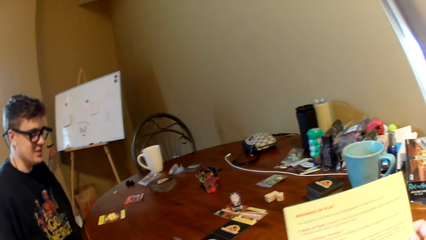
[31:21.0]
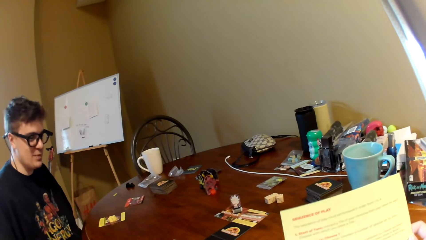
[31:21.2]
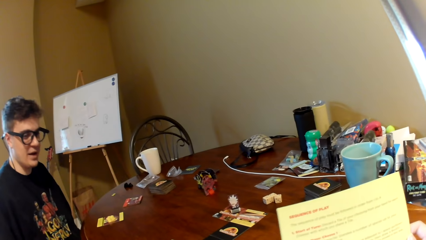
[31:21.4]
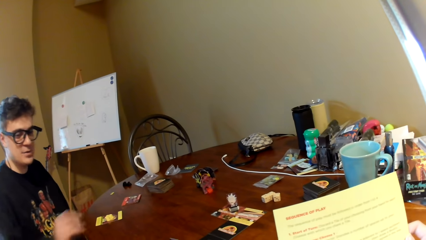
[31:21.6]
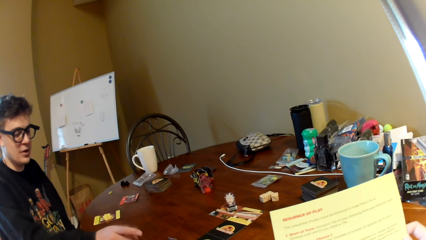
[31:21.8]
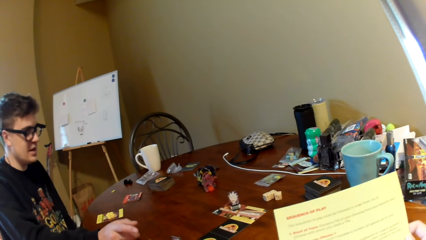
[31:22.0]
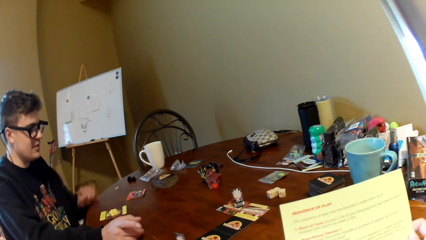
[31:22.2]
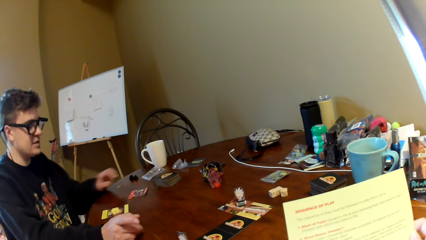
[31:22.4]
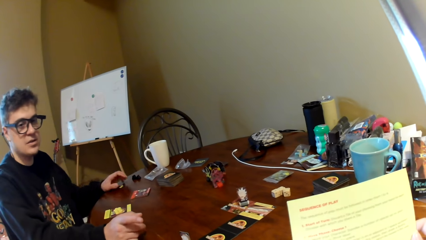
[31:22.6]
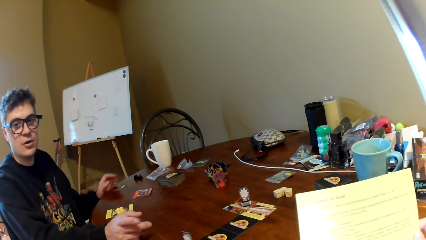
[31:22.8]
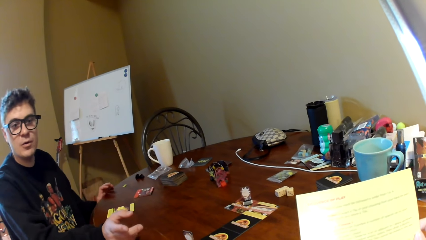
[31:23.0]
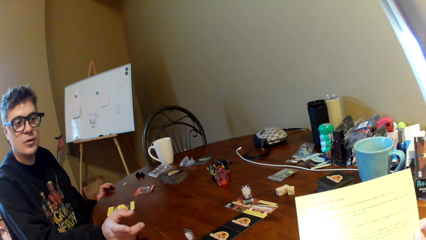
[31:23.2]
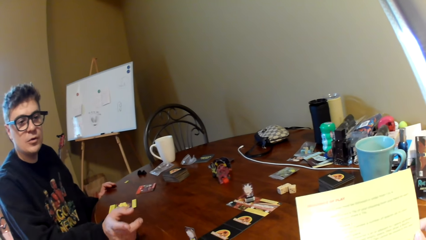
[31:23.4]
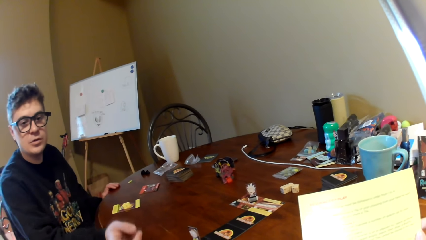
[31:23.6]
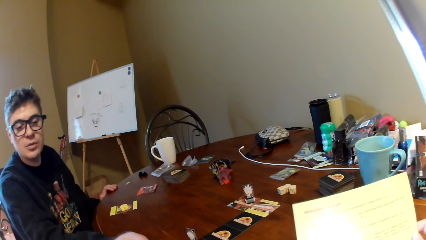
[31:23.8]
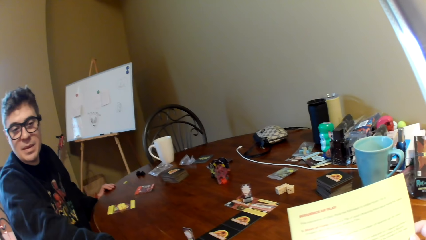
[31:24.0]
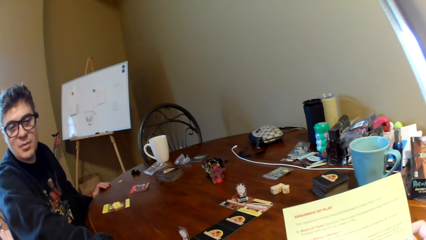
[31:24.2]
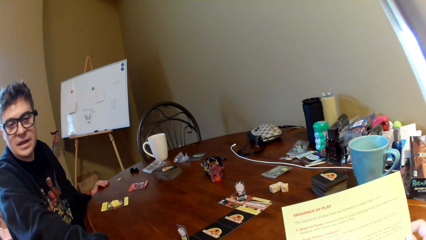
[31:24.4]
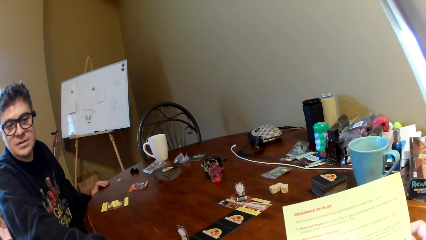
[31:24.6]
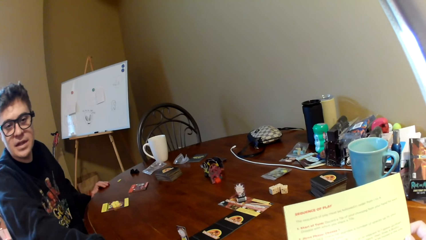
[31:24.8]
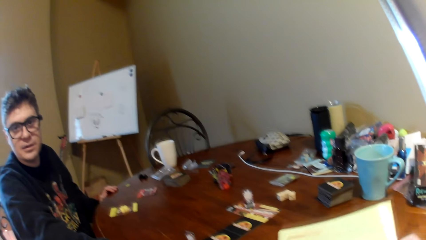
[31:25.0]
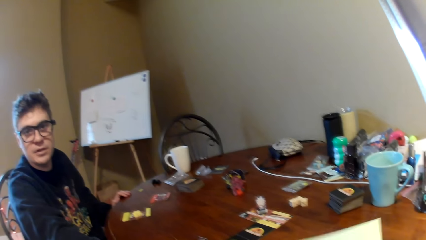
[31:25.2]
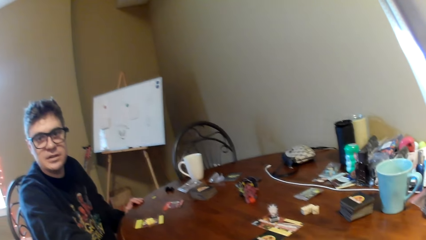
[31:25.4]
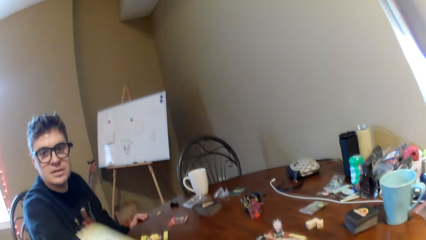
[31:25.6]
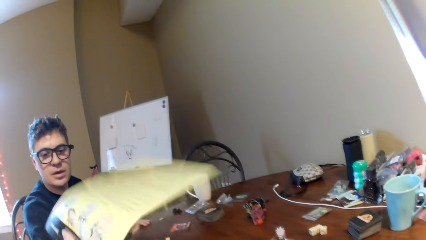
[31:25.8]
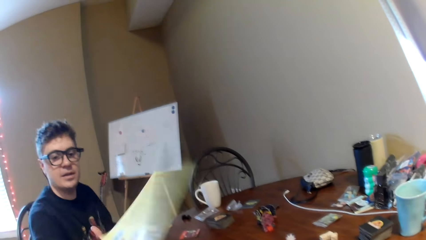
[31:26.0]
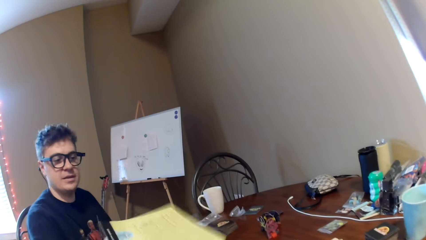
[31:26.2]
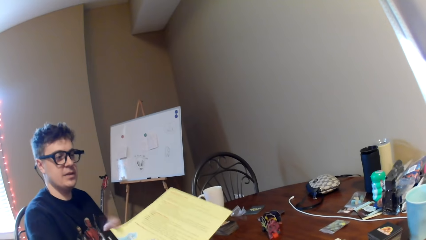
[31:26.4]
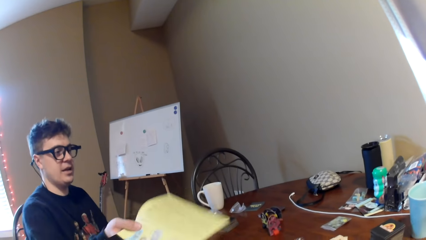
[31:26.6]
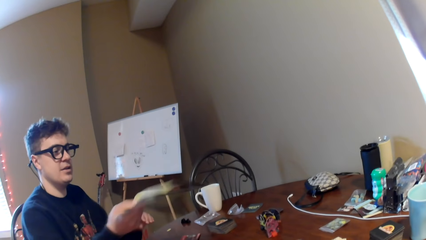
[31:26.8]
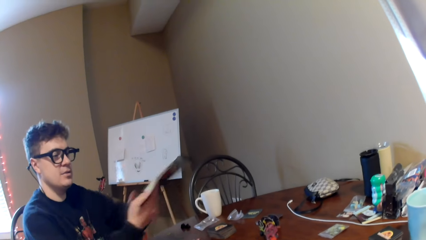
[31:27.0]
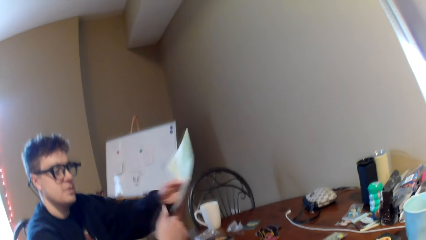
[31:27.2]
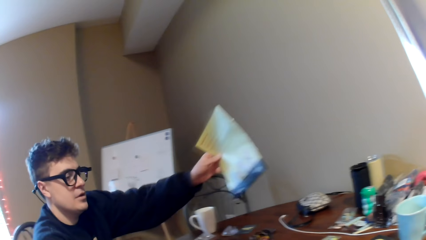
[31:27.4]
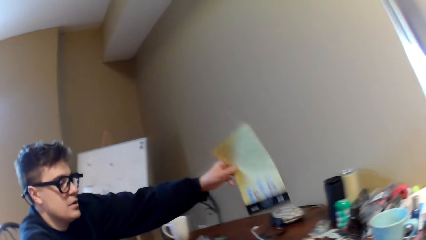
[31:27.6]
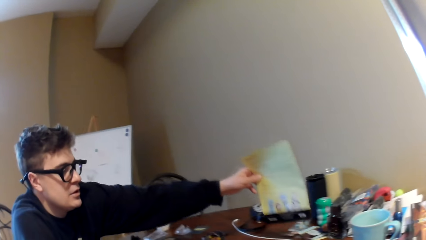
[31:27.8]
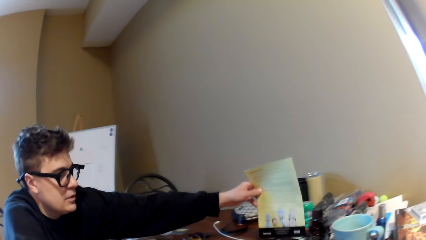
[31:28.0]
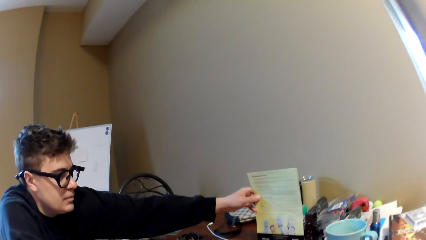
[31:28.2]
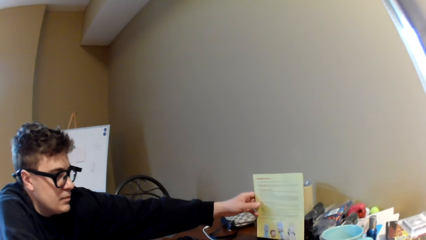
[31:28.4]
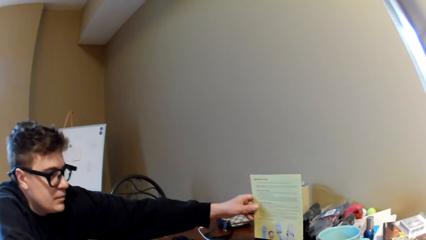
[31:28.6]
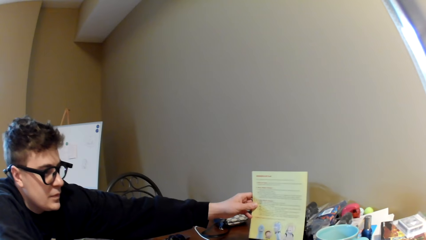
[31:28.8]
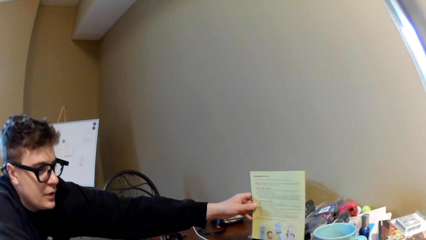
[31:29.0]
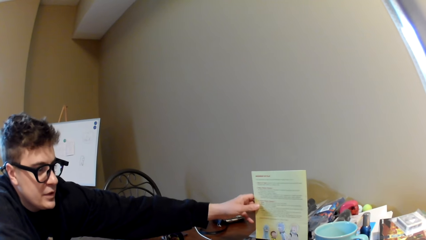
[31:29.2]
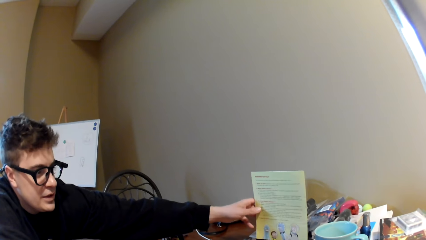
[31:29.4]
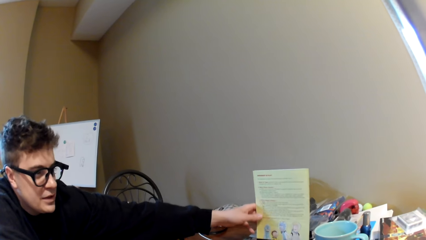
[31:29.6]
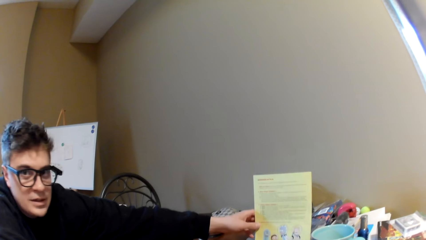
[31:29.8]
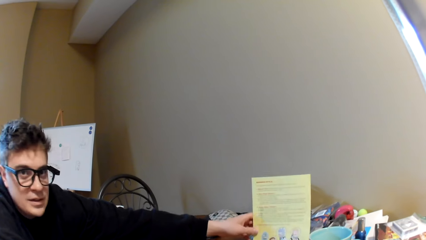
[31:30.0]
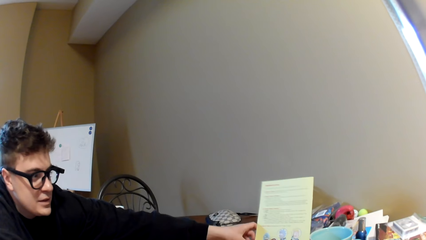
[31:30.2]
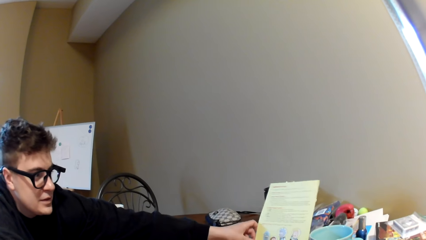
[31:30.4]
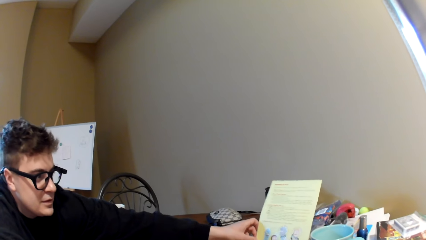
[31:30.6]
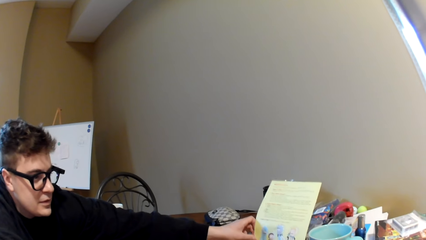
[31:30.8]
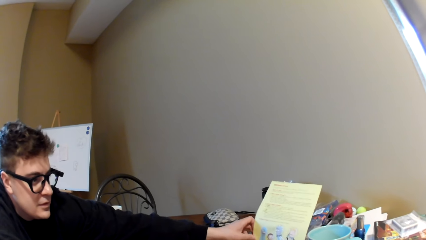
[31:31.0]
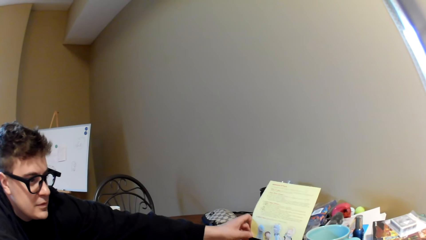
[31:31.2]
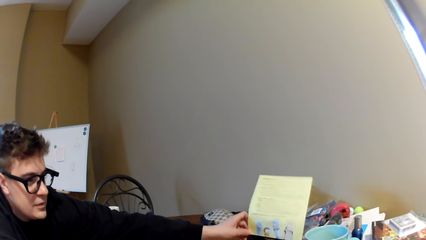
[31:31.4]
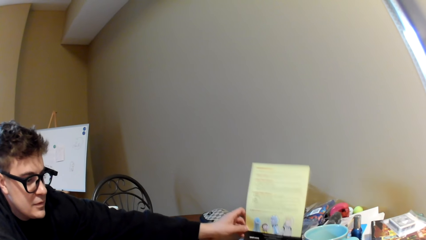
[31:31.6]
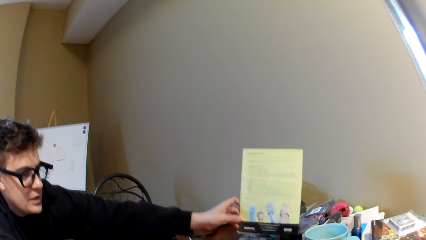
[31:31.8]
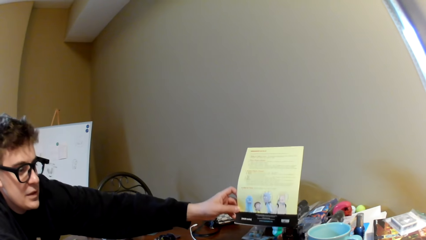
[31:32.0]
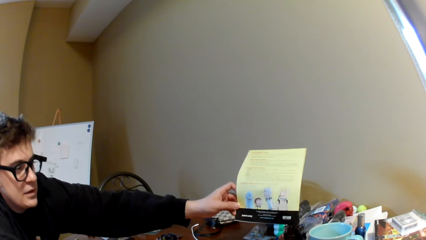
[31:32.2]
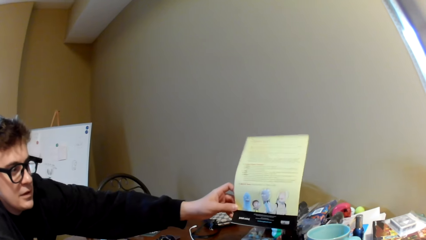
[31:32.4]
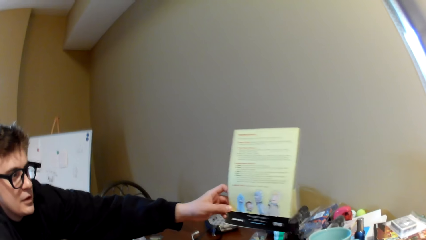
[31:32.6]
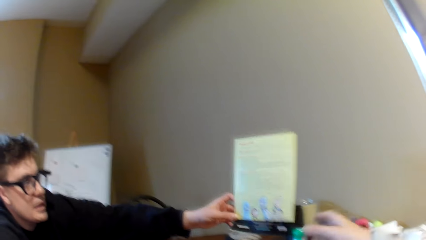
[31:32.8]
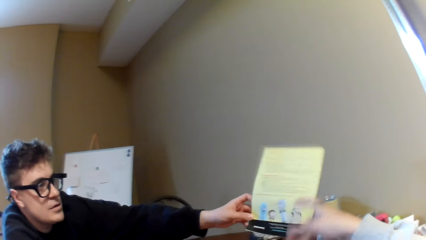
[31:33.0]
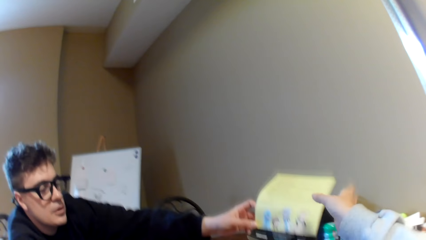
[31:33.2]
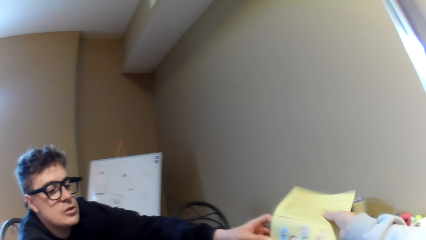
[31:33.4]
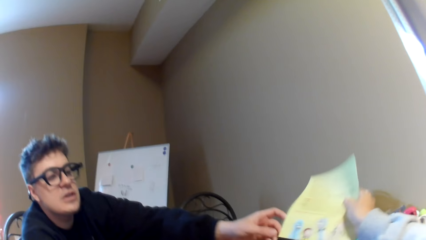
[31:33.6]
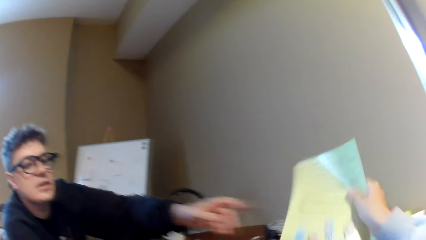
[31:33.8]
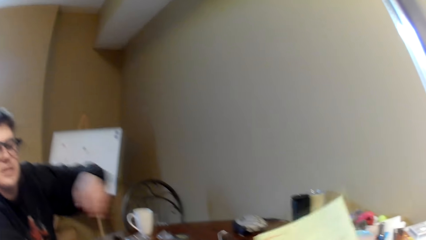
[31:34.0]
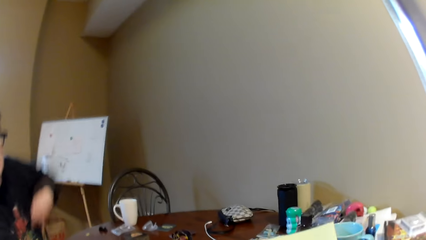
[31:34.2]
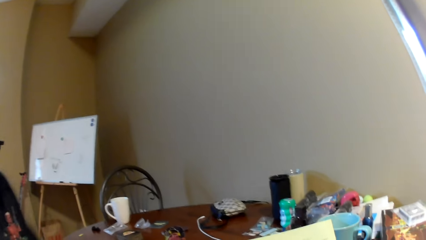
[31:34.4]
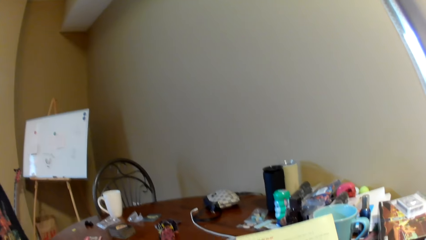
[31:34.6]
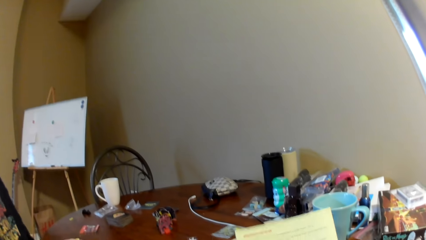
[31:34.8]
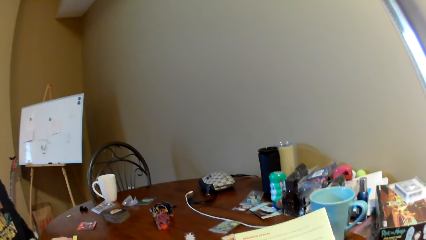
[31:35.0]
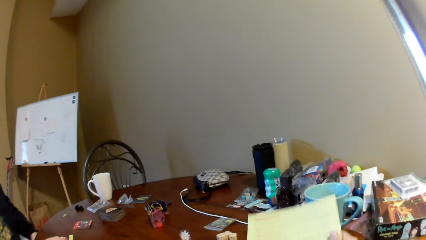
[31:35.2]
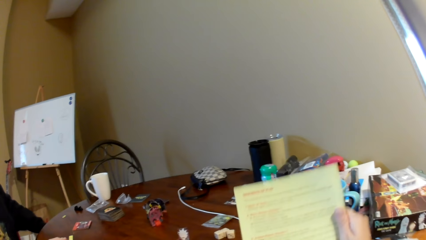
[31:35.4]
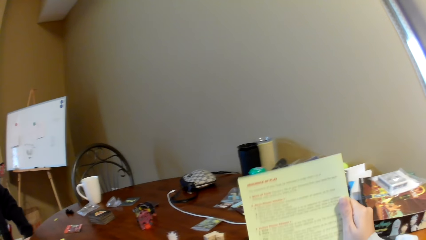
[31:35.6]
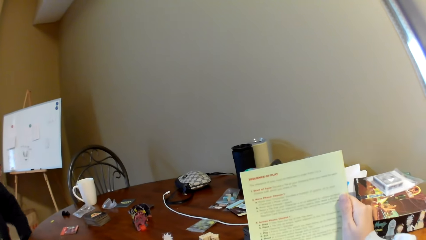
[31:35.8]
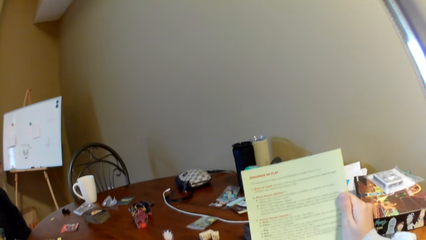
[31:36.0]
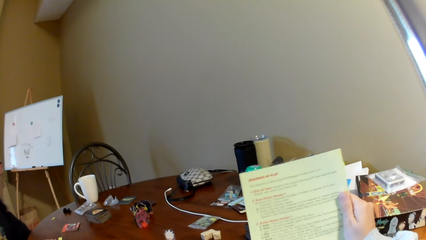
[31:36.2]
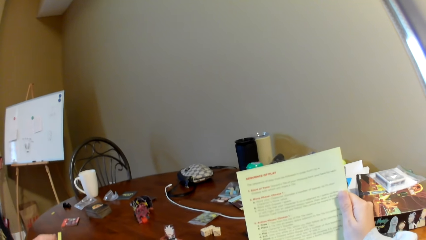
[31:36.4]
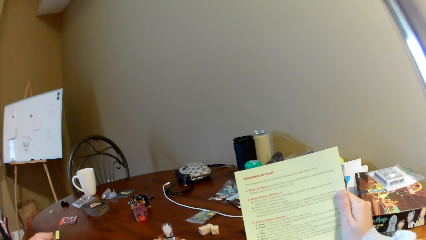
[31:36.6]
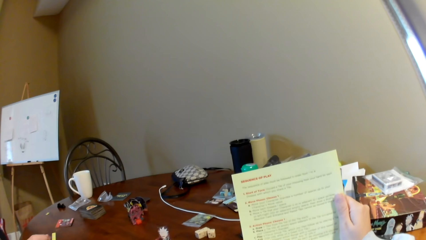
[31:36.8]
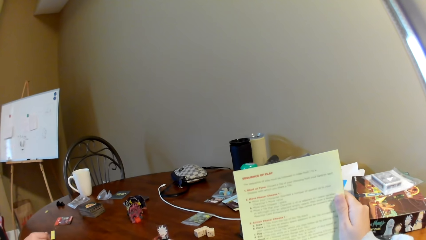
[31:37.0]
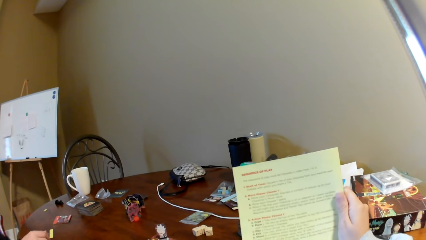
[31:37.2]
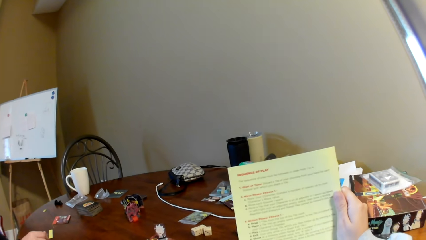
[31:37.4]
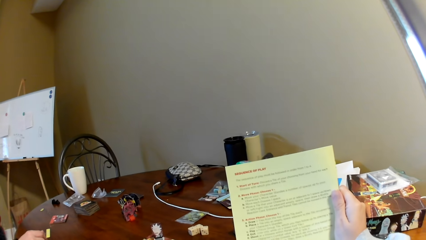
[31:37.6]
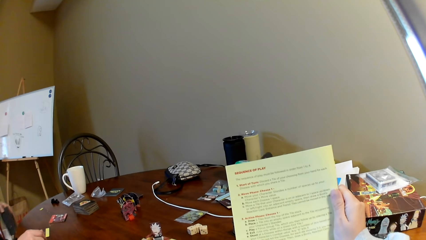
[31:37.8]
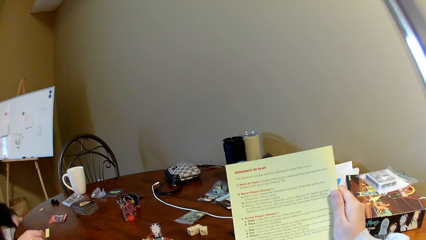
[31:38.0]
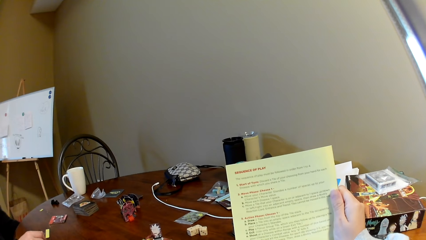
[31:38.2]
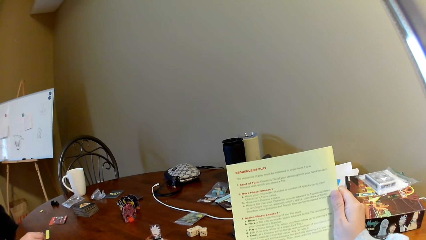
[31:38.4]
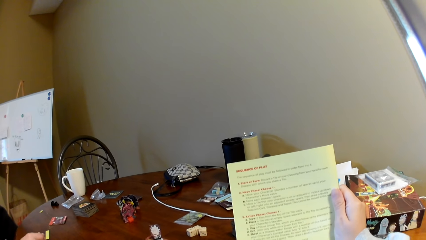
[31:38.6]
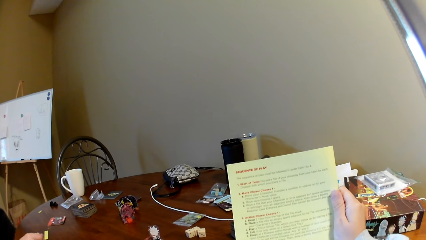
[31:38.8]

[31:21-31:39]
The camera wearer reads a magazine or paper. A man puts his hand on the table, lifts both hands, and converses with the camera wearer. The man stretches his hand on the table. The camera wearer lifts the magazine. The man holds the paper. The camera wearer passes the magazine to the man. The man holds the paper with the other hand and places the magazine on the table. The man converses with the camera wearer. The man lifts the magazine. The camera wearer picks up the magazine and holds the paper. The man converses with the camera wearer. The camera wearer reads the paper.
